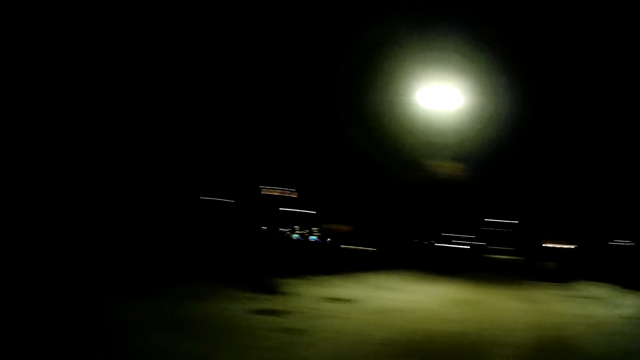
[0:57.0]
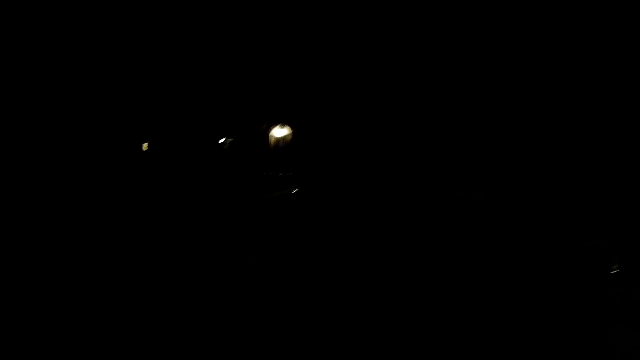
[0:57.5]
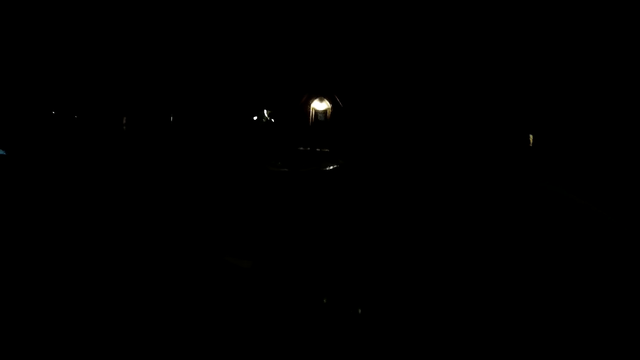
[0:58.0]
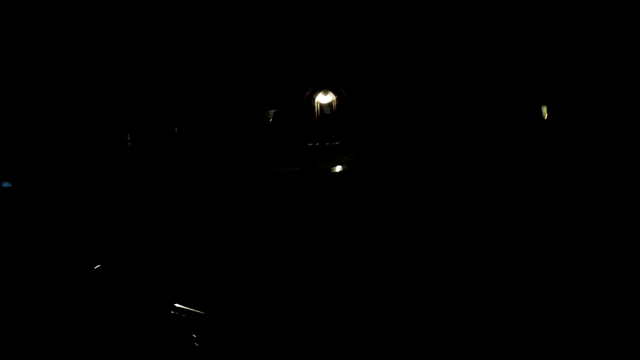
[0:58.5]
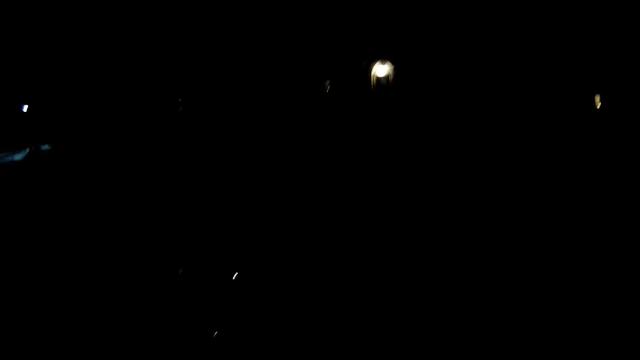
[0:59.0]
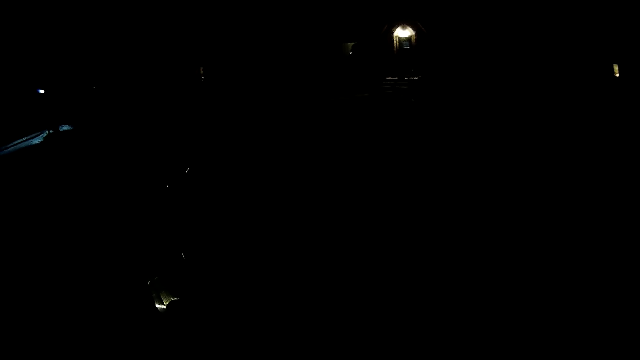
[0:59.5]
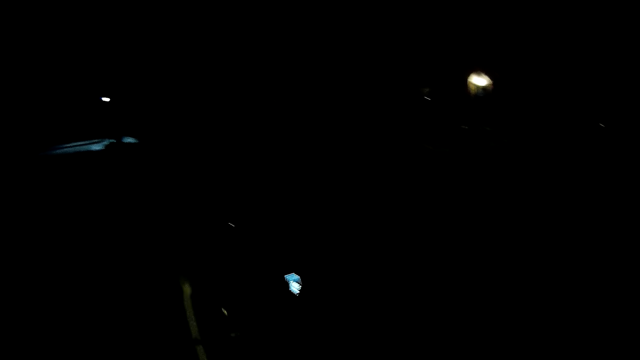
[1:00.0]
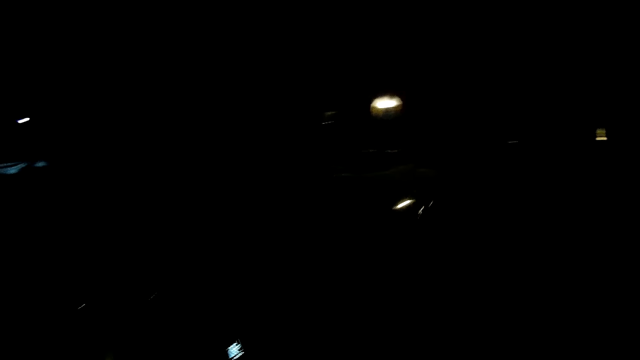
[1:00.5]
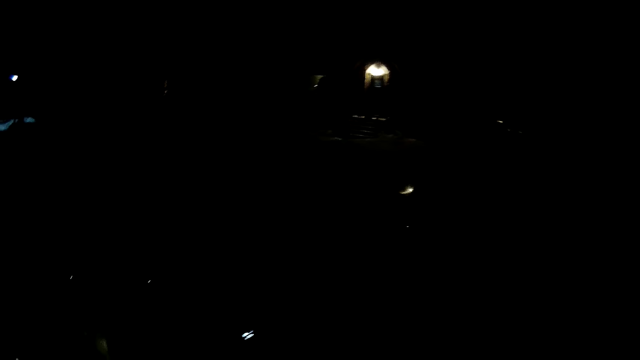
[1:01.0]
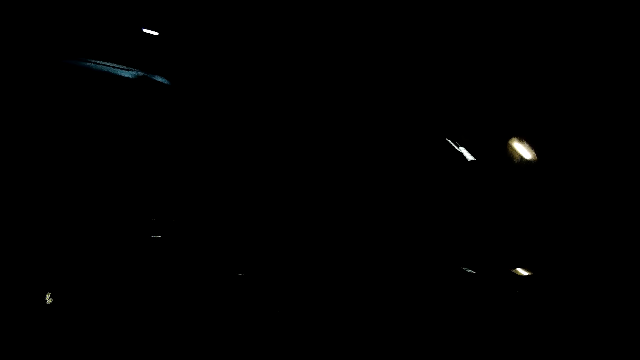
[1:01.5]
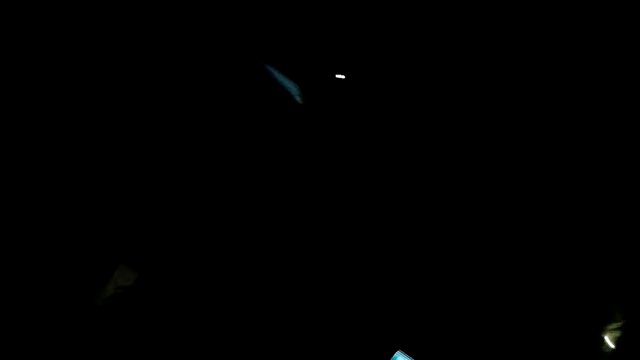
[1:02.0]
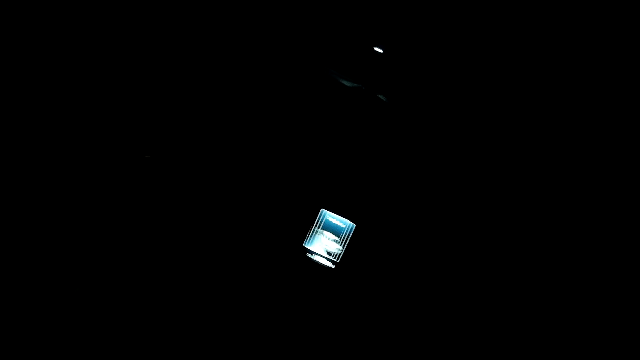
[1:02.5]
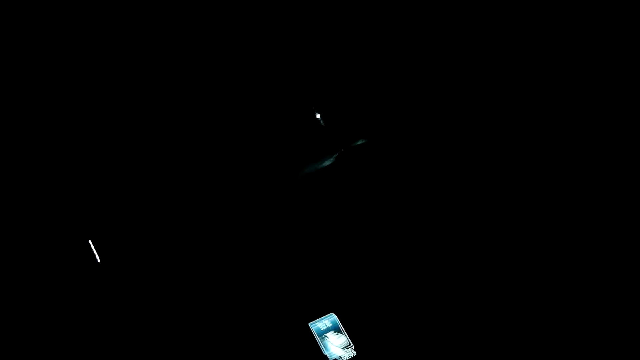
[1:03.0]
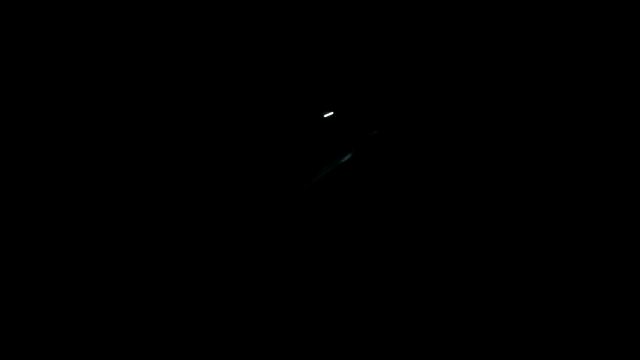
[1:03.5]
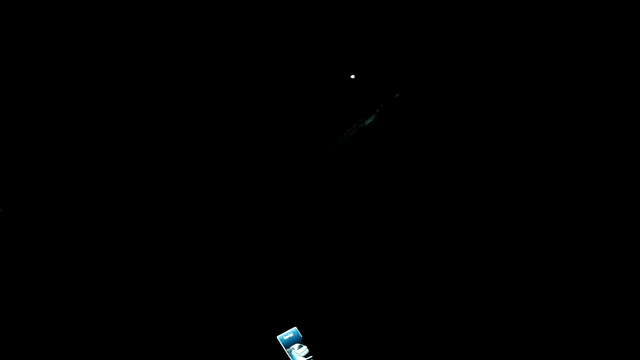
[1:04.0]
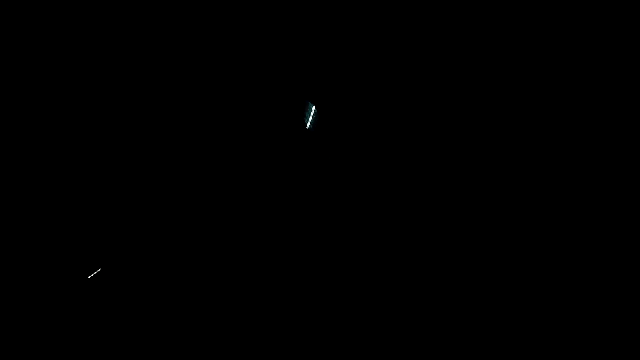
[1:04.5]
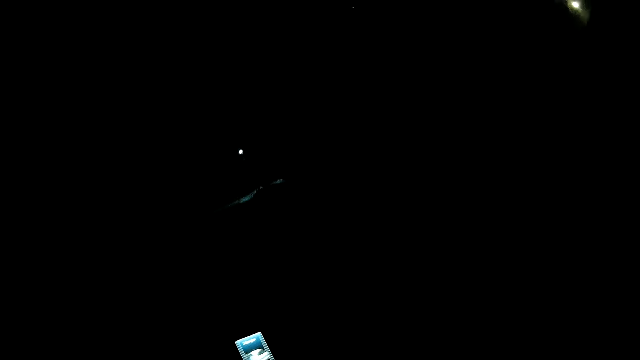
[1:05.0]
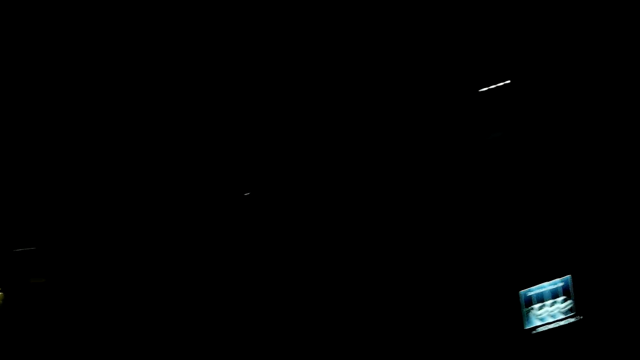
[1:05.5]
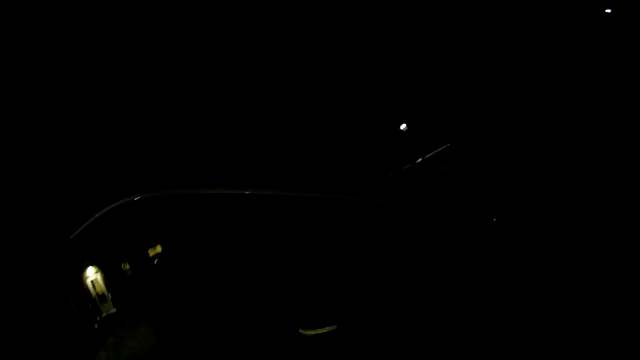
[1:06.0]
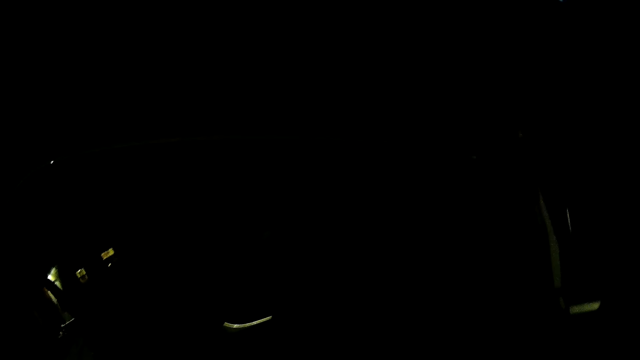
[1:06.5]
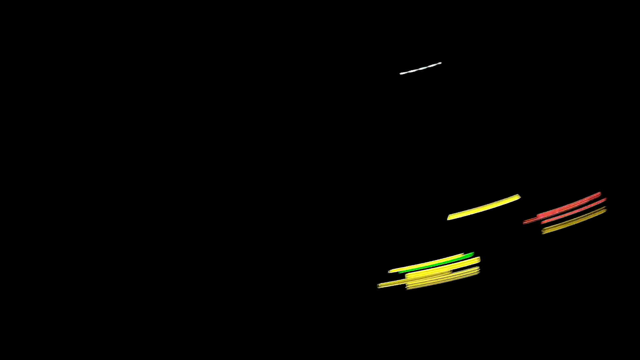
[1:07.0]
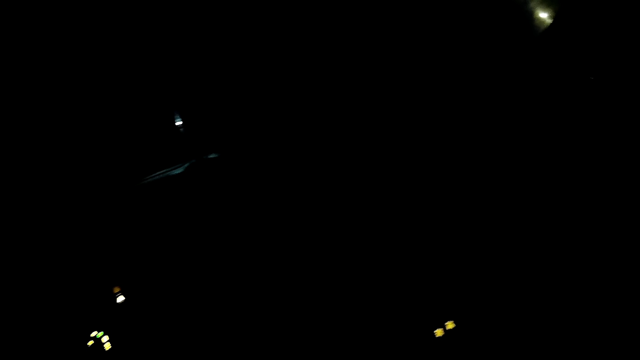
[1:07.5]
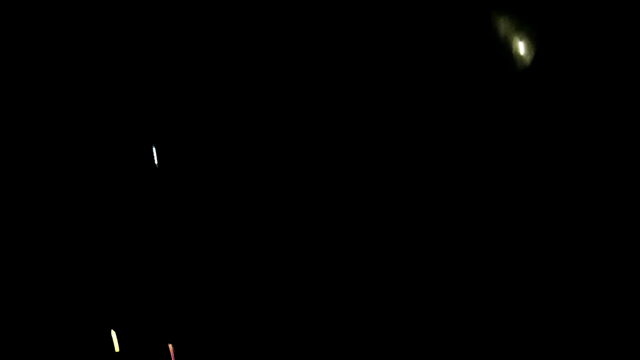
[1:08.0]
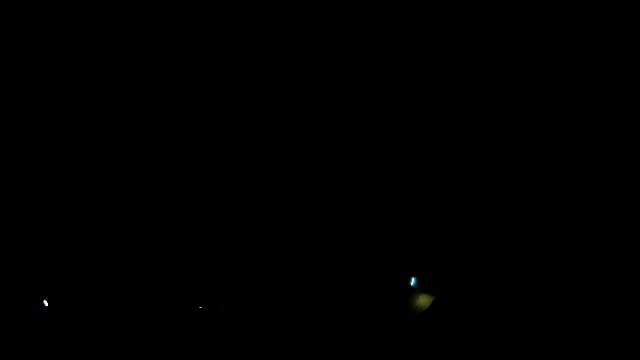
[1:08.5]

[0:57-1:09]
The camera wearer opens a door of the car. They enter the car. They close the car door.

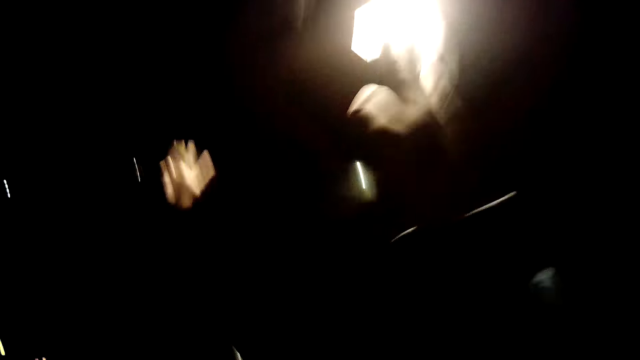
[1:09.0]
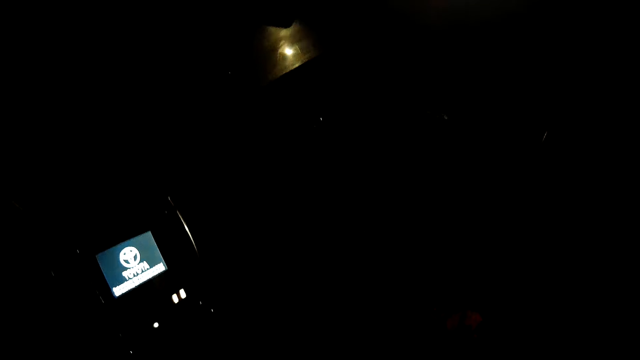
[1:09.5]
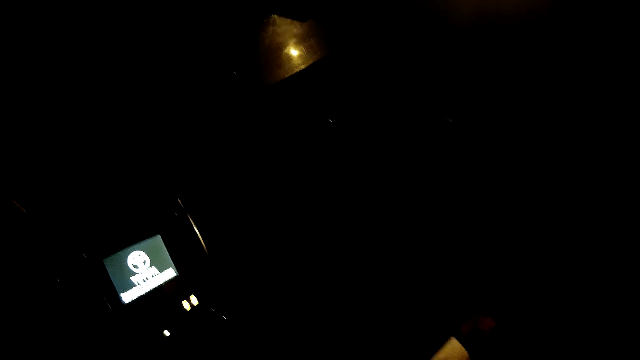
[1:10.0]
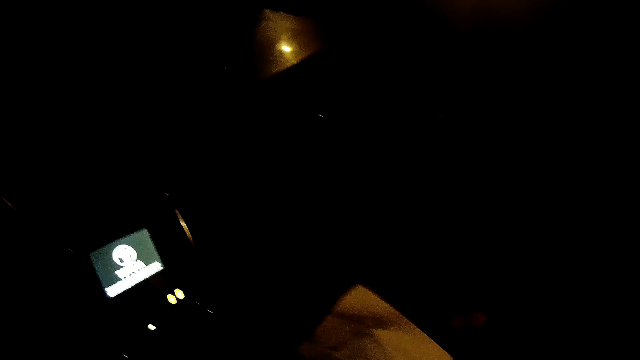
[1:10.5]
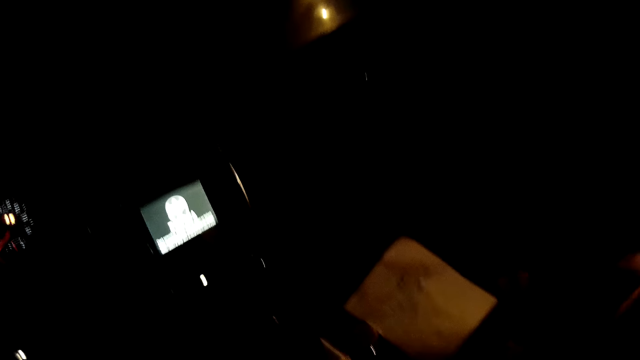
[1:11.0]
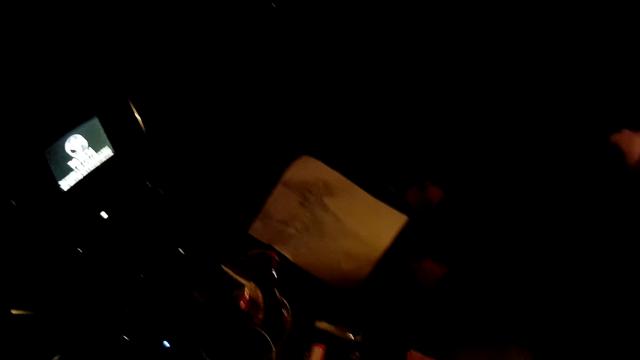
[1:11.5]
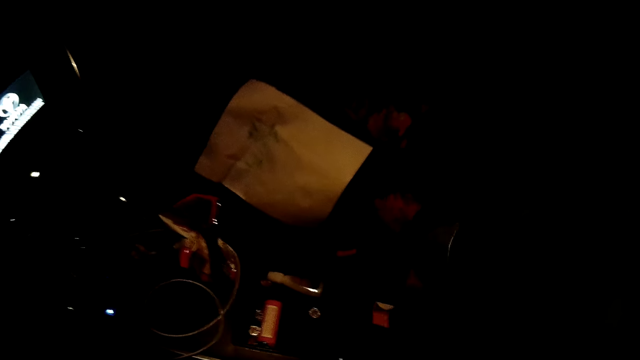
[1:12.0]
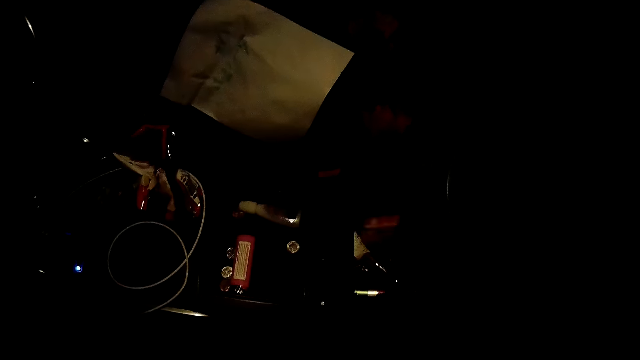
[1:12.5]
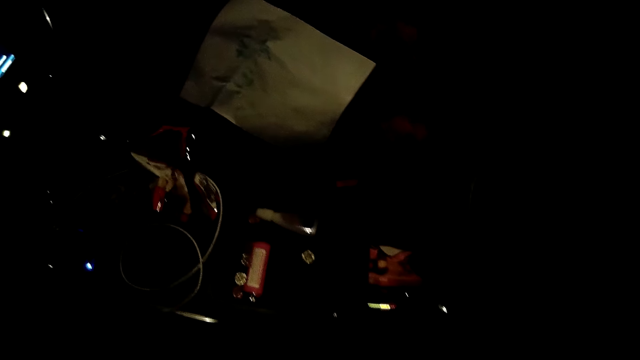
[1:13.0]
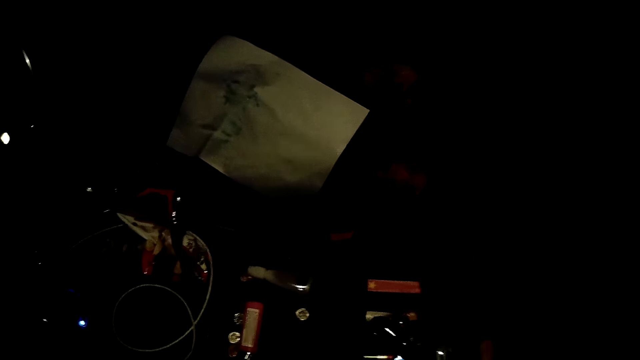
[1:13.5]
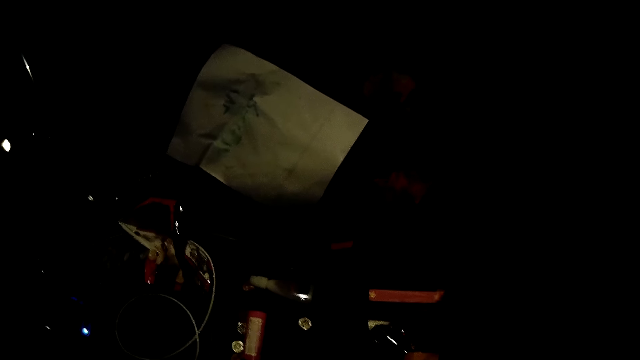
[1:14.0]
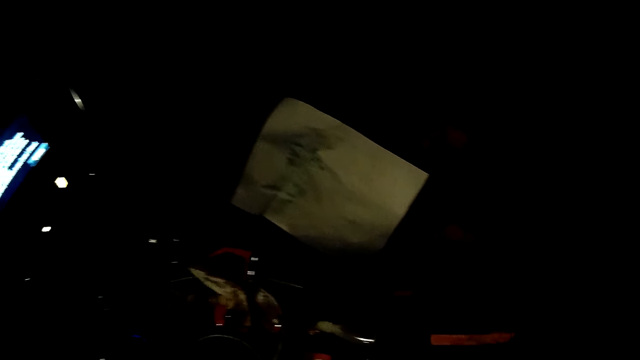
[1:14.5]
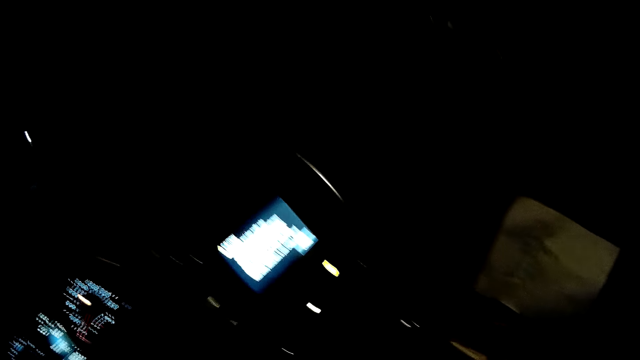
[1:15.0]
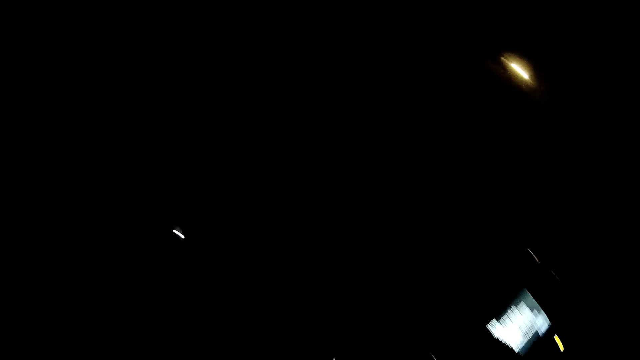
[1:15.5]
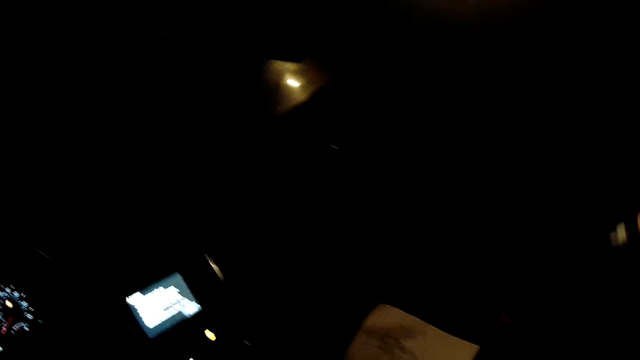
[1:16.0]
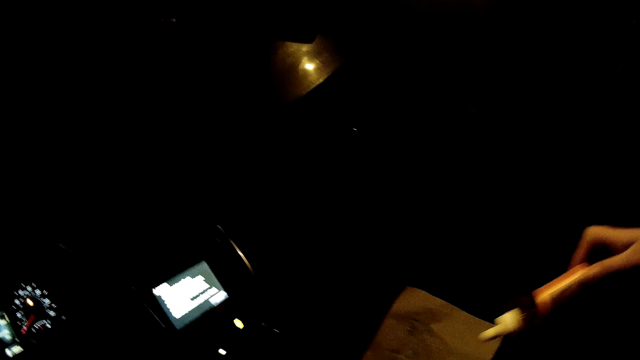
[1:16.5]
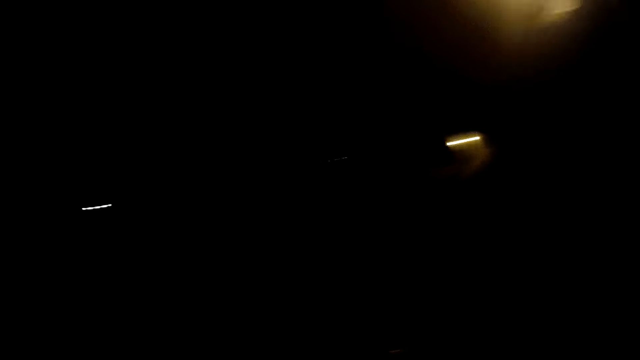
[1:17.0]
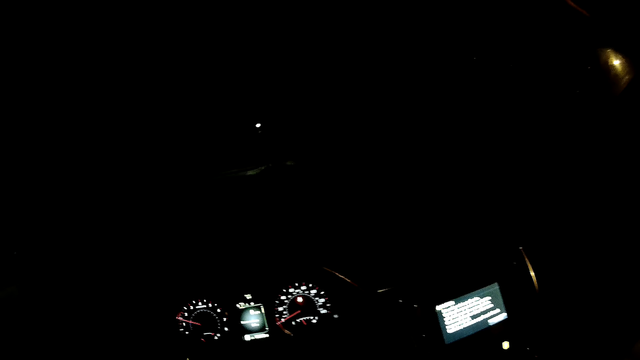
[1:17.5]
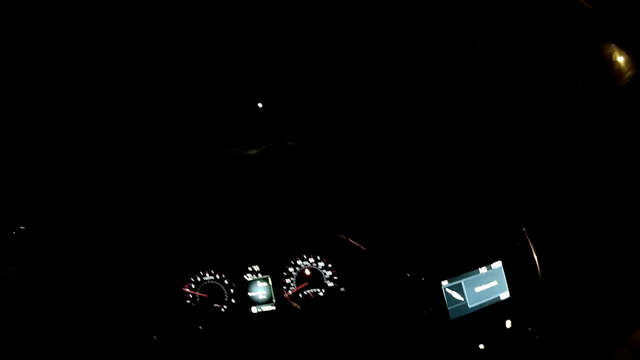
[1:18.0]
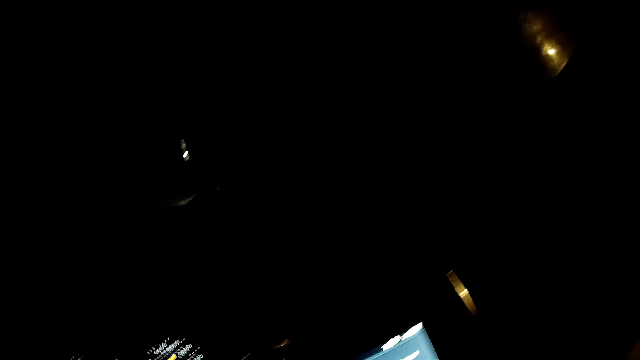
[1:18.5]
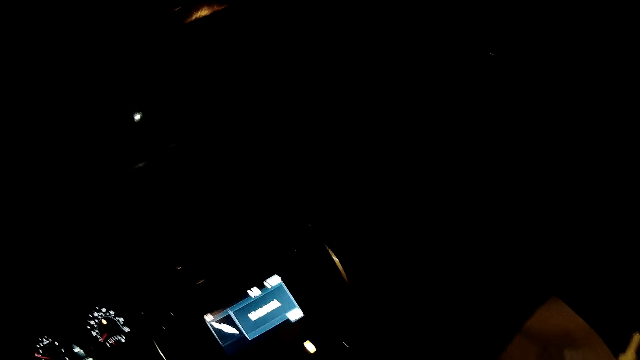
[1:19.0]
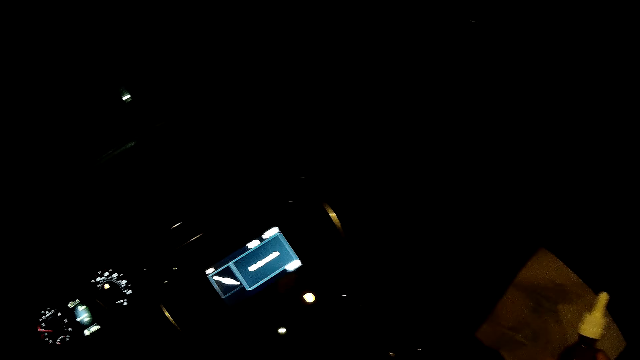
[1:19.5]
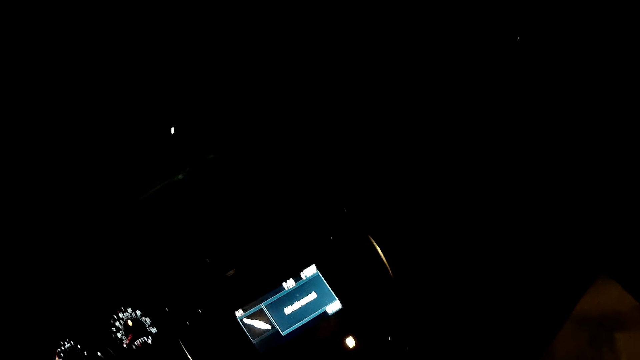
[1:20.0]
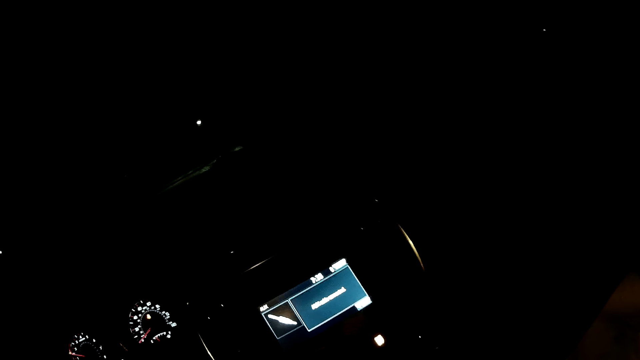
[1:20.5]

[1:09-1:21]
The camera wearer puts on an indoor car light with her right hand. She moves a paper. She searches the car with her right hand. She picks a drug from the car with her right hand. She shifts something.
